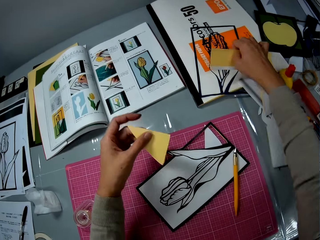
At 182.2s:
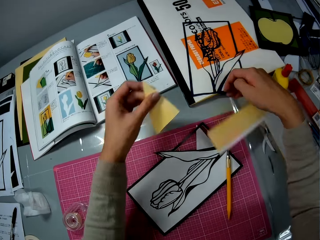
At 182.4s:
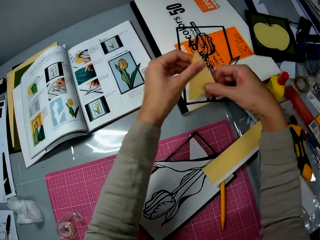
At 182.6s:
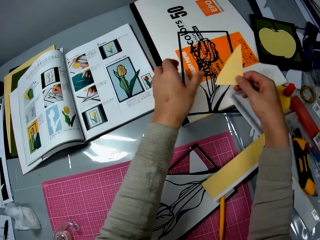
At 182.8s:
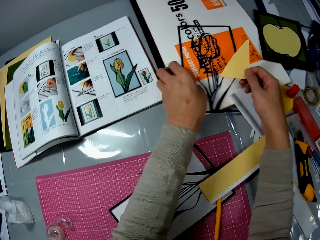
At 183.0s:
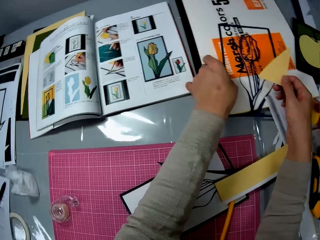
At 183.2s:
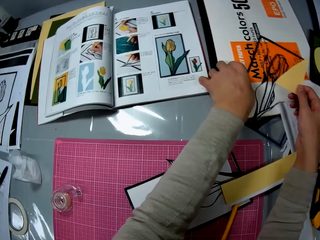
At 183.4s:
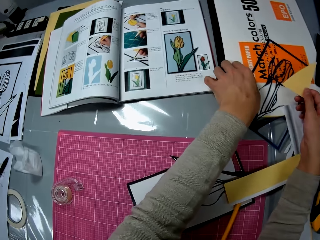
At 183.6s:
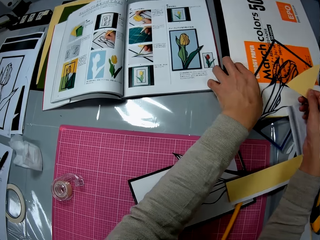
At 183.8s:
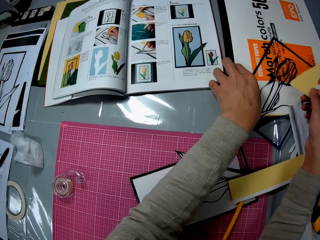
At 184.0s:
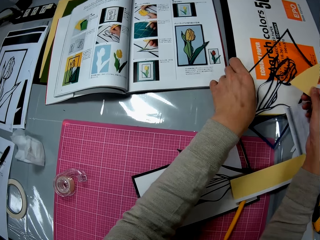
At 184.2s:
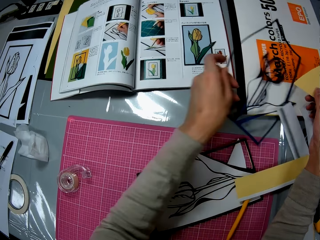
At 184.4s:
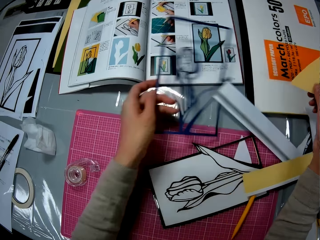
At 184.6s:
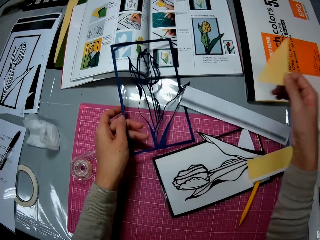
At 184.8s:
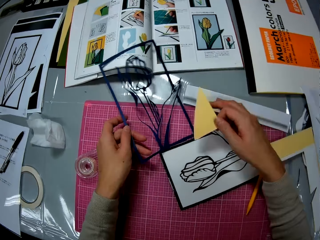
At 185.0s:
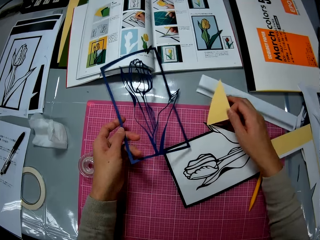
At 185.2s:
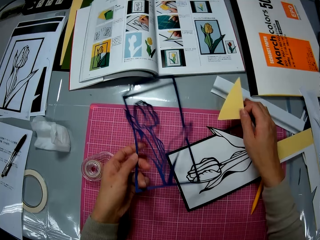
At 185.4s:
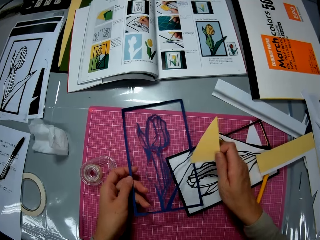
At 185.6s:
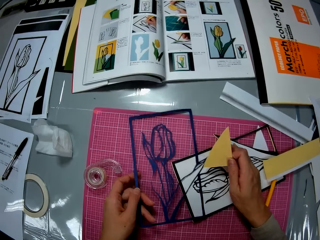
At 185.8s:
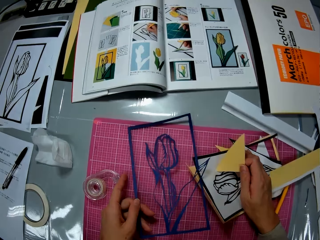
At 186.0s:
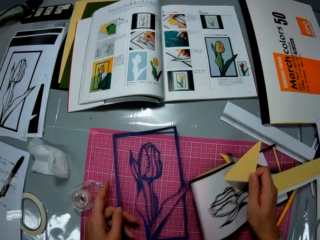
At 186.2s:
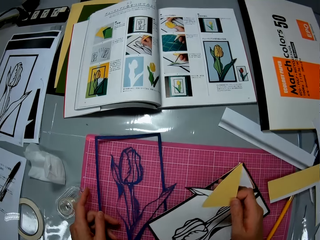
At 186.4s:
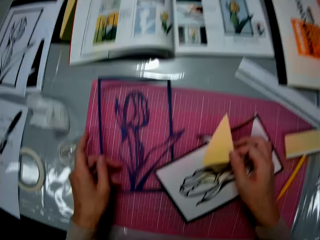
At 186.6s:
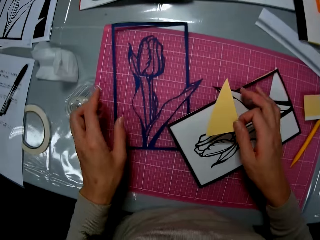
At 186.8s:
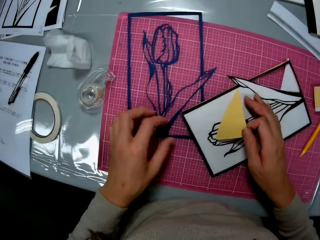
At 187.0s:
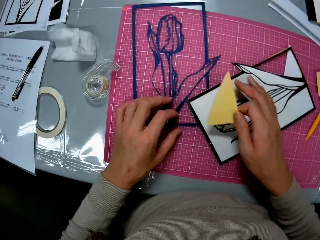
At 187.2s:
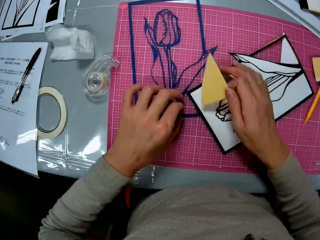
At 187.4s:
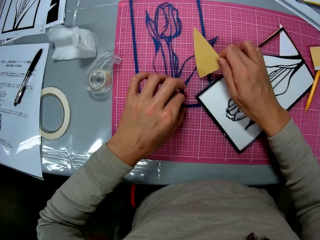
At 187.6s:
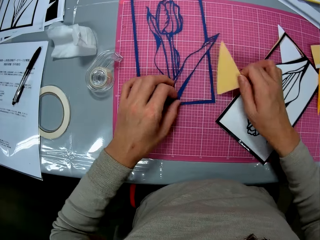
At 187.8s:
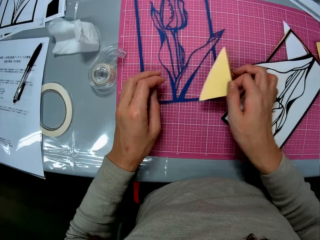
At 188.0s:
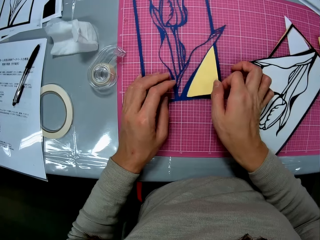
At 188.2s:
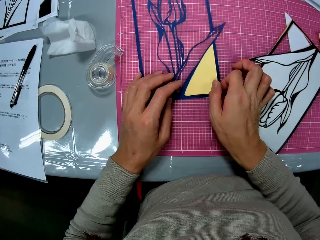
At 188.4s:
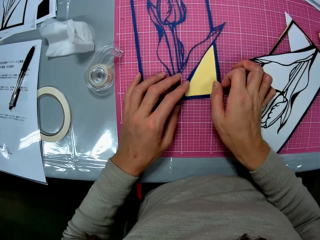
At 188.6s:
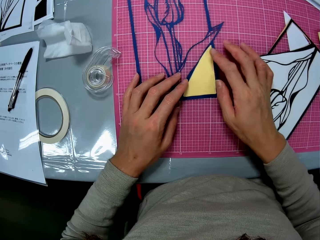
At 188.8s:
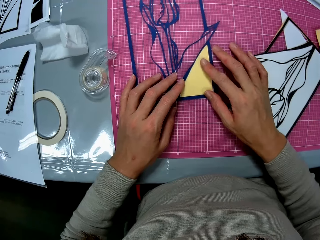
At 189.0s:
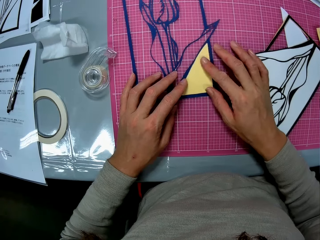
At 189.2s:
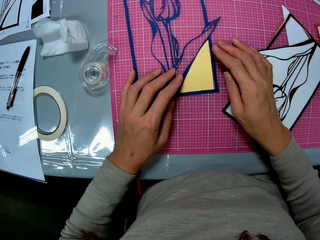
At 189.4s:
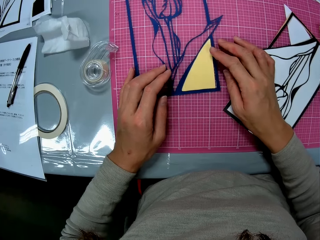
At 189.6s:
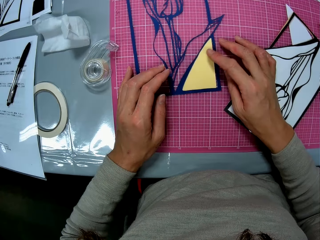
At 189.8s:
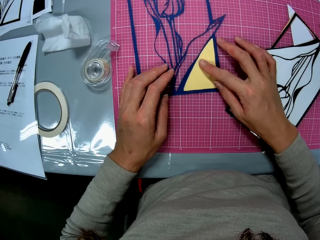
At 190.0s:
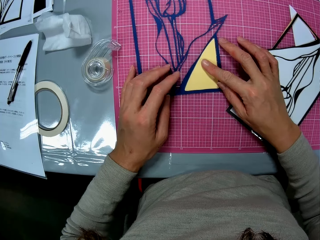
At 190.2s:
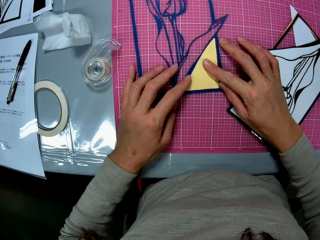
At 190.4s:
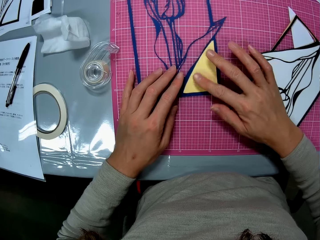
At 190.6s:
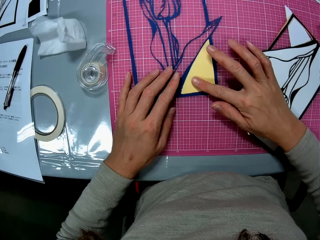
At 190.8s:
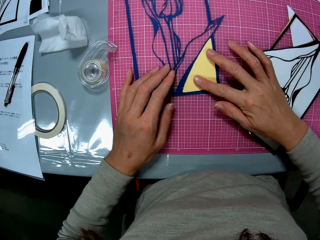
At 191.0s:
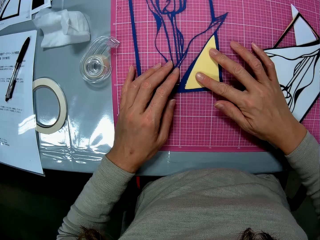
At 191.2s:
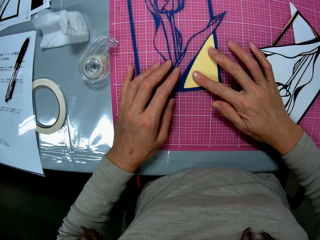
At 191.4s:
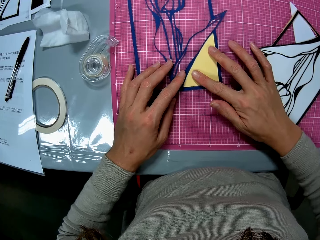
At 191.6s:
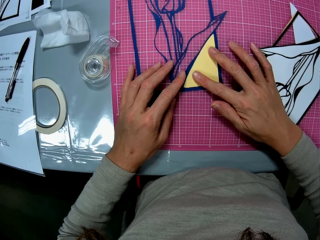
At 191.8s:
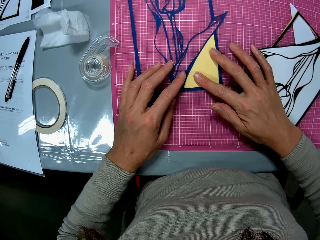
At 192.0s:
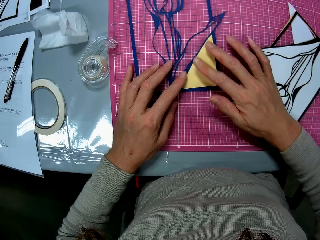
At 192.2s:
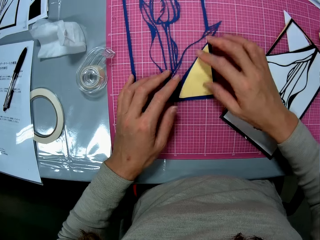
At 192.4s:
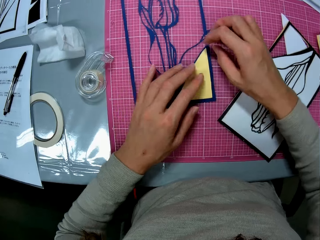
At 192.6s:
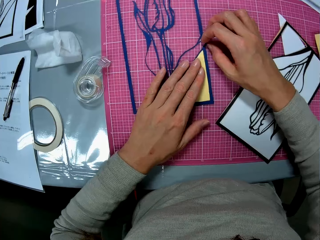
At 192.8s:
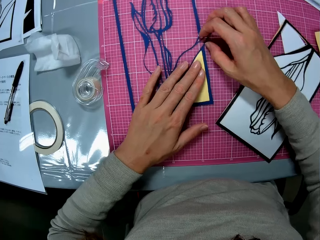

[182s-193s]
The camera wearer removes a cardboard on a color paper book on the table. She moves a drawing paper on the table. She passes the cutout in her left hand to her right hand. She picks up a paper flower illustration on the color paper book with her left hand. She puts the paper flower illustration on the cutting mat. She places the cutout in her right hand on the paper flower illustration.

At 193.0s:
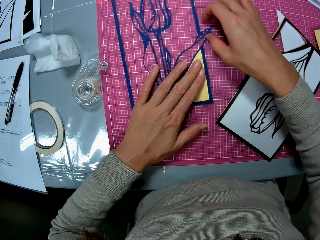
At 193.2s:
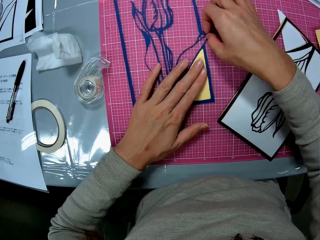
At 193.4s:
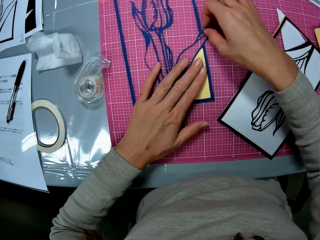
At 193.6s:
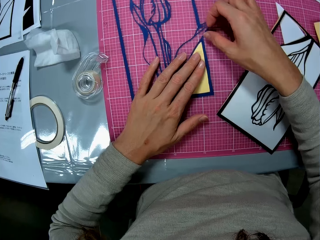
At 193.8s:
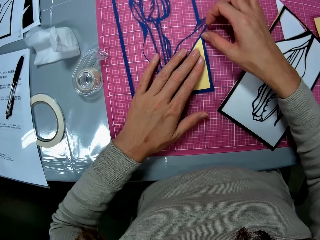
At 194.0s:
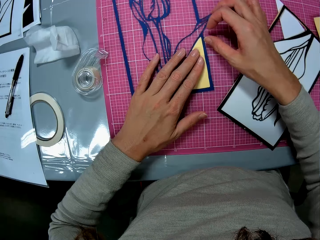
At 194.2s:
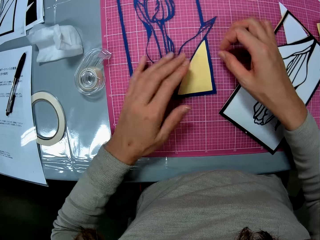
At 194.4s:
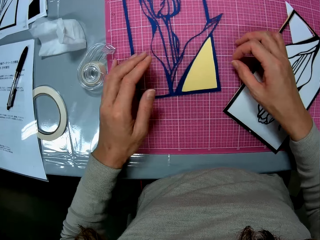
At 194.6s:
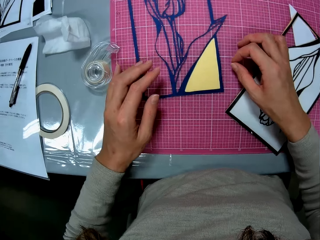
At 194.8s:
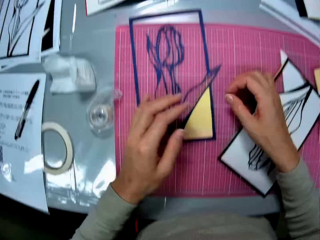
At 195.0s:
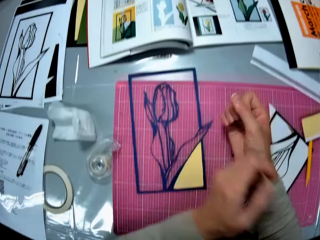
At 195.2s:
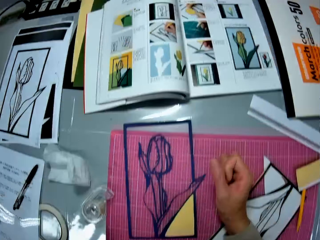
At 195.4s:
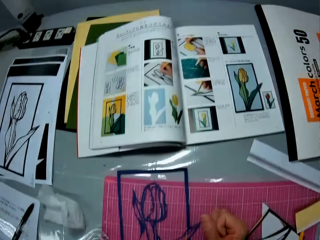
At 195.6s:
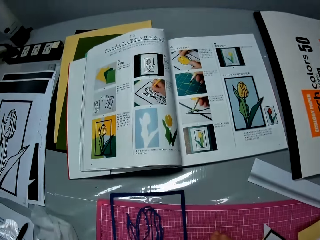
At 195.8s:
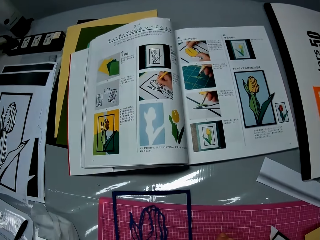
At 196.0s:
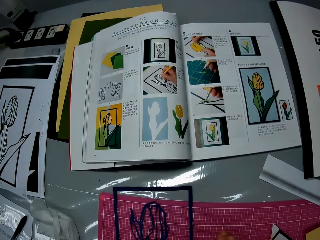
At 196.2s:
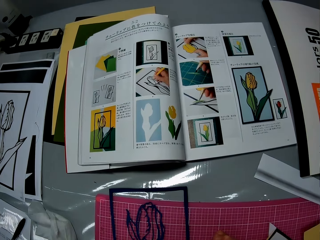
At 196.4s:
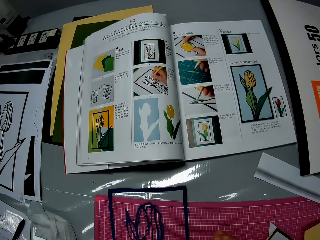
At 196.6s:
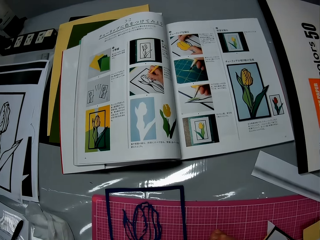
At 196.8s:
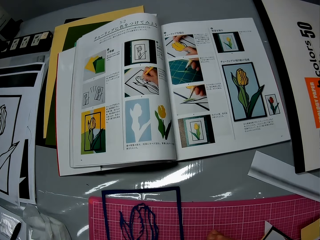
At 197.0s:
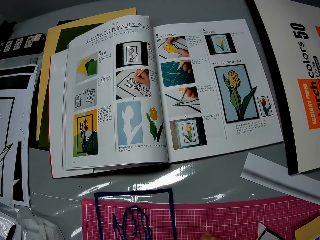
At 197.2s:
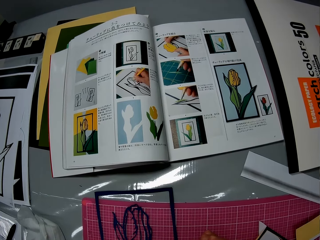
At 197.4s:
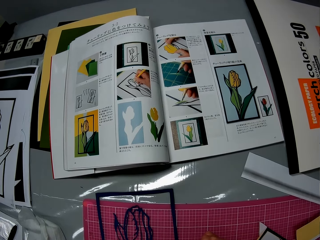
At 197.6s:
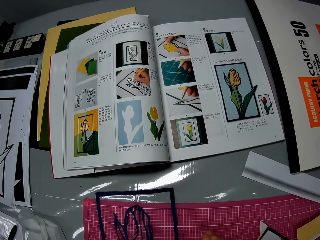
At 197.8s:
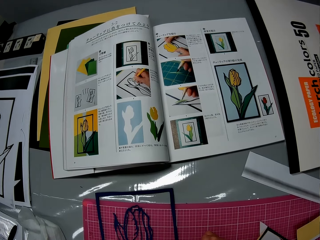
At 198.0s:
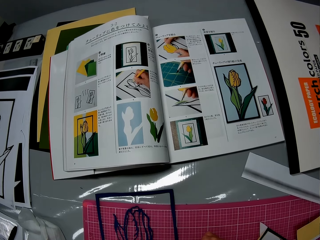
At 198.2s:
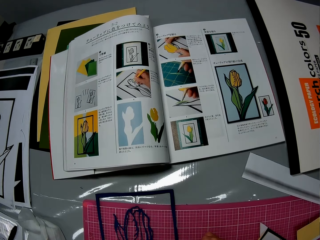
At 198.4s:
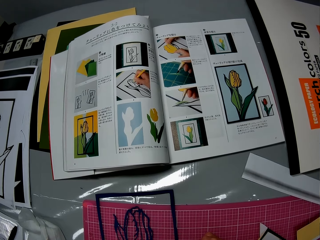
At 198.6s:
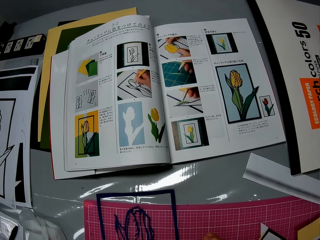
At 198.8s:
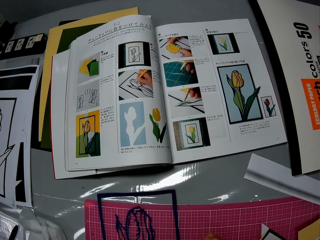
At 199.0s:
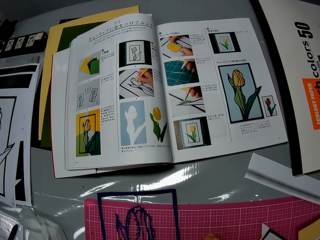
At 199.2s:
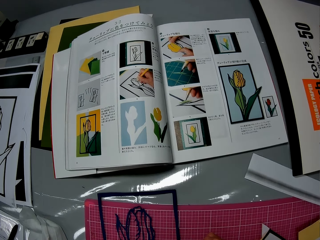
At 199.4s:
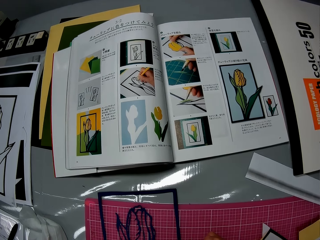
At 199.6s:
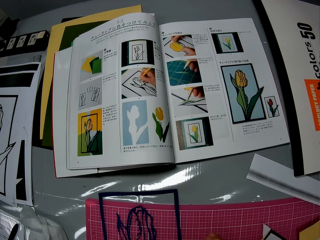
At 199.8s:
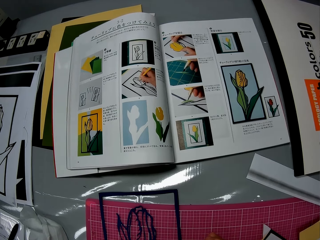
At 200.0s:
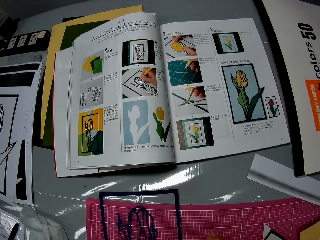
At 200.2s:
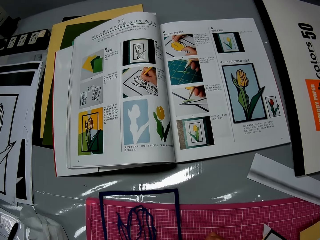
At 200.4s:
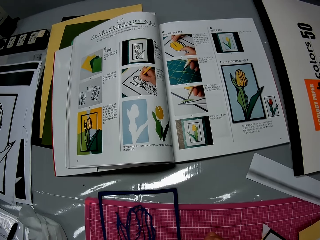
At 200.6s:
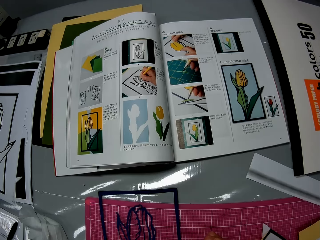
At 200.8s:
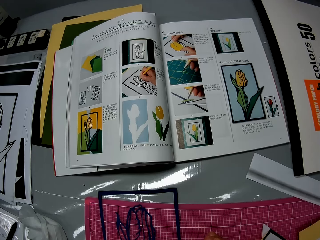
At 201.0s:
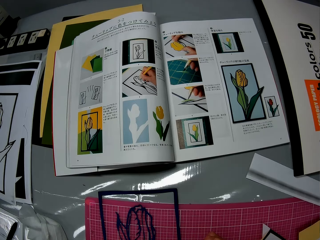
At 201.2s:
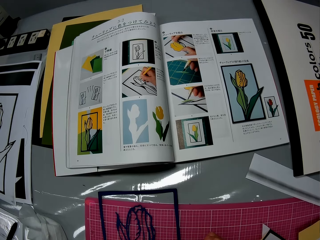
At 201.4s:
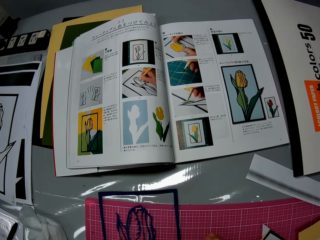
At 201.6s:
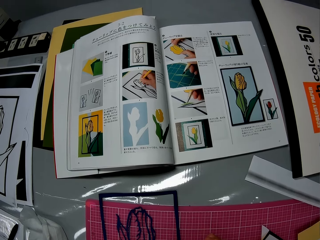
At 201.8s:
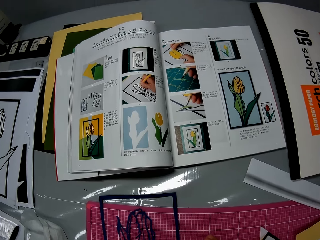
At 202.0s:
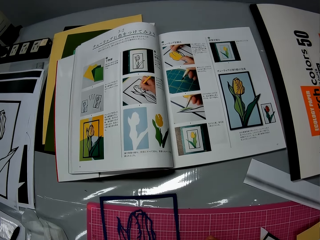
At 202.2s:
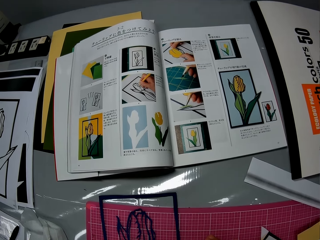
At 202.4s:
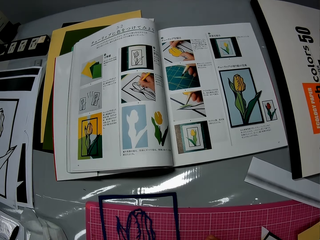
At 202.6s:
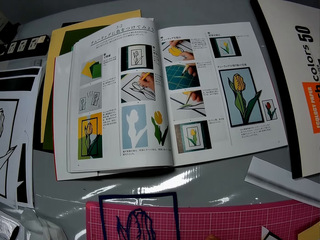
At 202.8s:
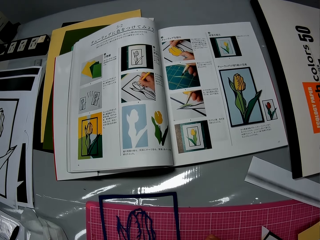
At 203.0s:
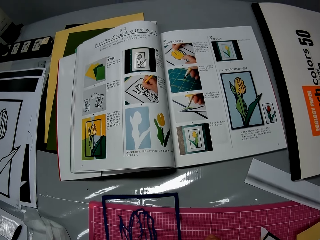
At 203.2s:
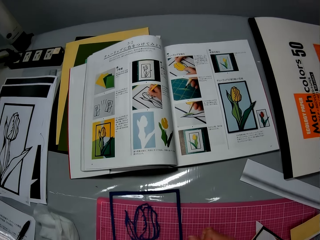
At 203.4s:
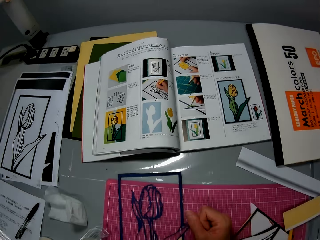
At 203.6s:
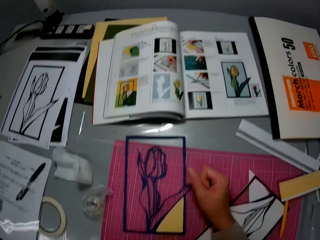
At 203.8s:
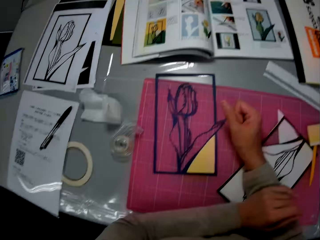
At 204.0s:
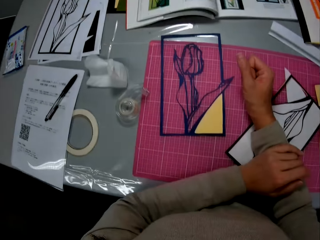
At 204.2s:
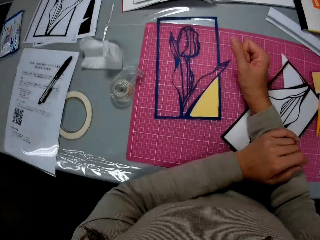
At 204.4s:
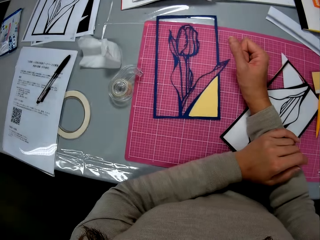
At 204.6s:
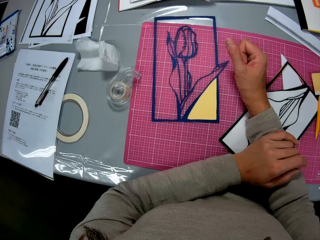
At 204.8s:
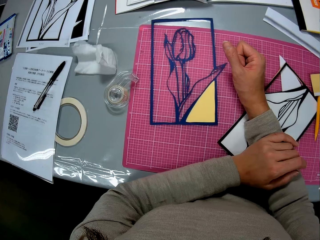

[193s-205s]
The camera wearer holds her right hand. She looks at a textbook on the table.
